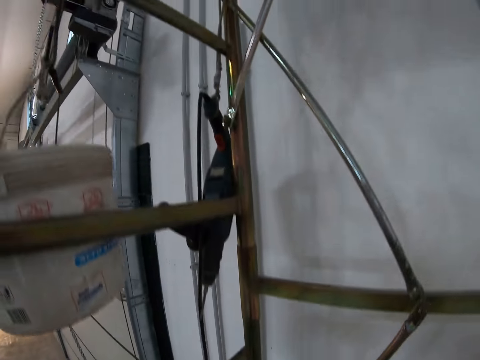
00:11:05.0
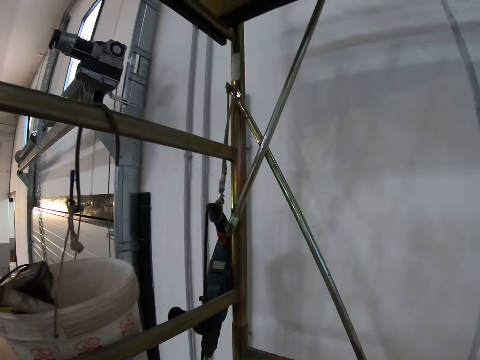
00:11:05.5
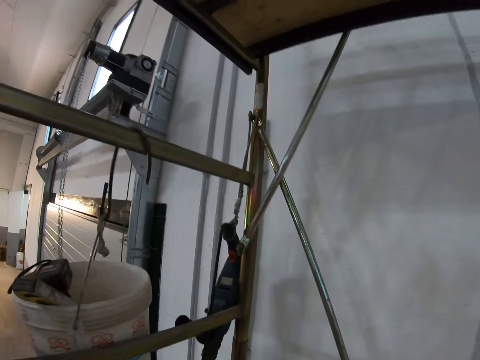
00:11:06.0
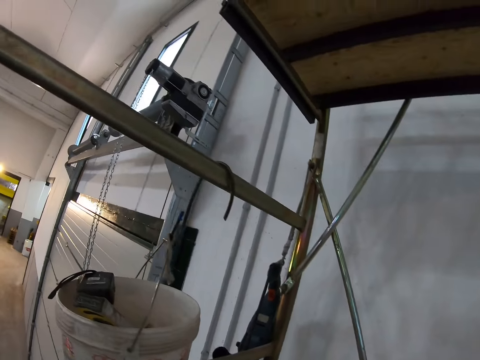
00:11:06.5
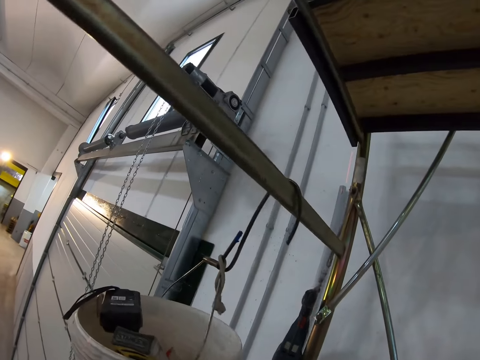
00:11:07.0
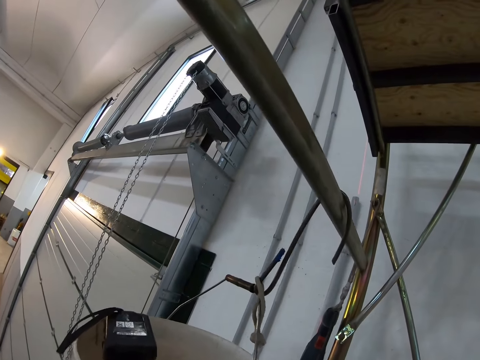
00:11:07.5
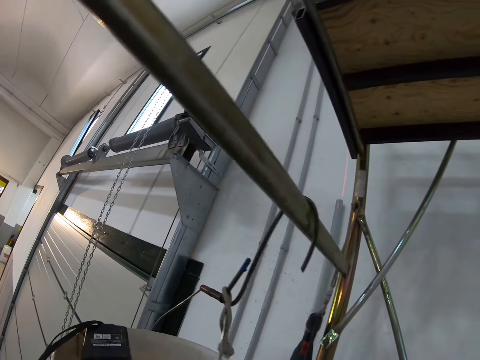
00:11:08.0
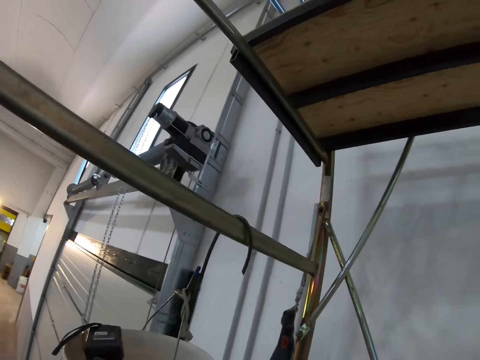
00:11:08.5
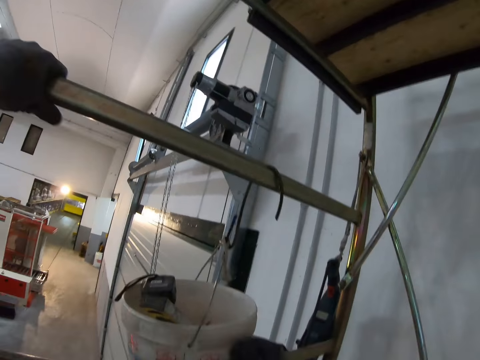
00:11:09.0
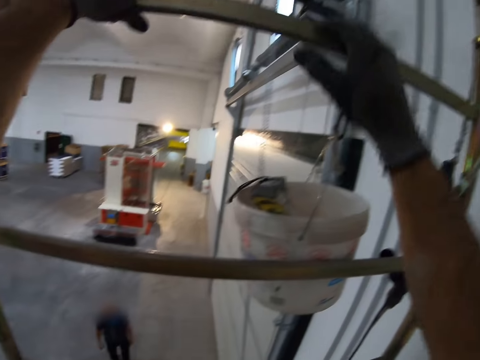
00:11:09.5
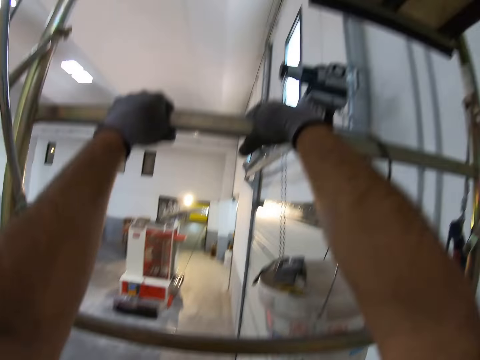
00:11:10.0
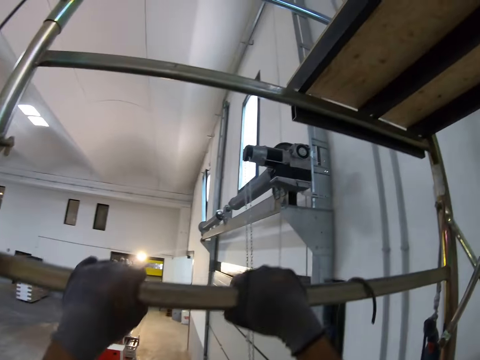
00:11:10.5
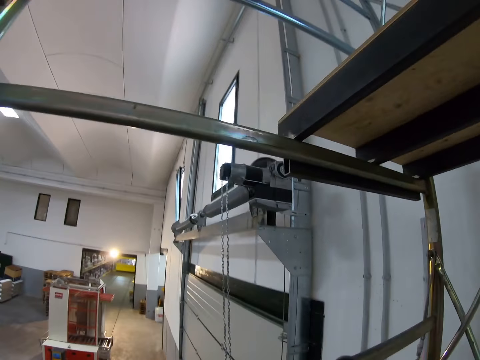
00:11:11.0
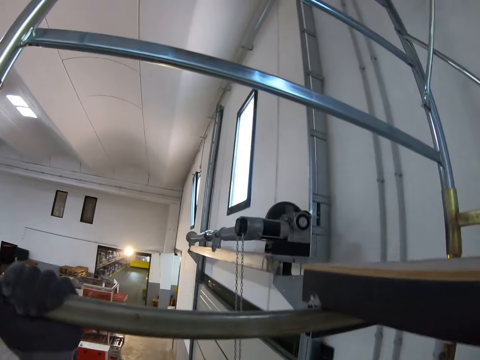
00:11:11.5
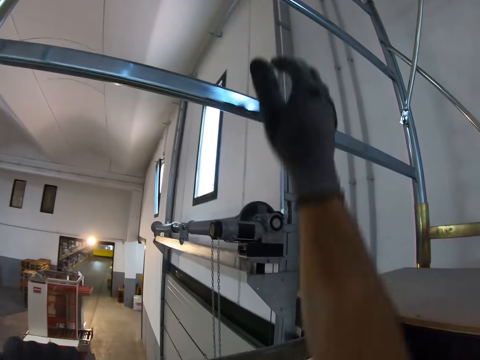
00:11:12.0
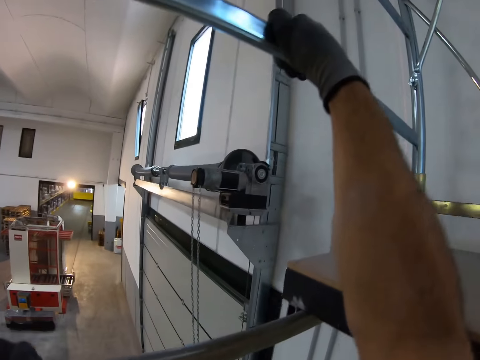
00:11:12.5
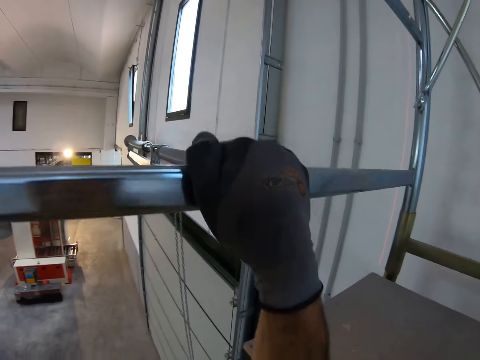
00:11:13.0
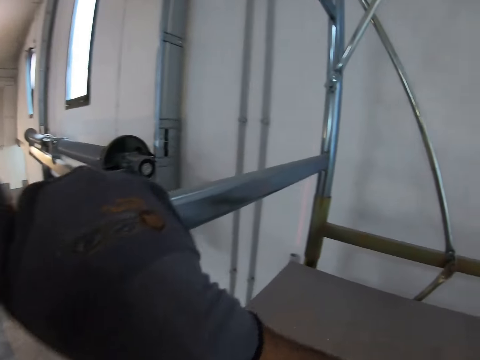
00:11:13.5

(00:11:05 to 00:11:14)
The camera wearer looks around the wall. They climb up. They climb up the ladder.

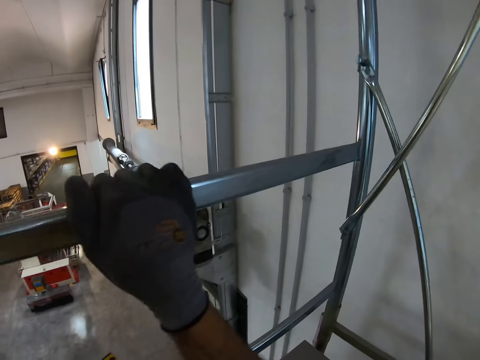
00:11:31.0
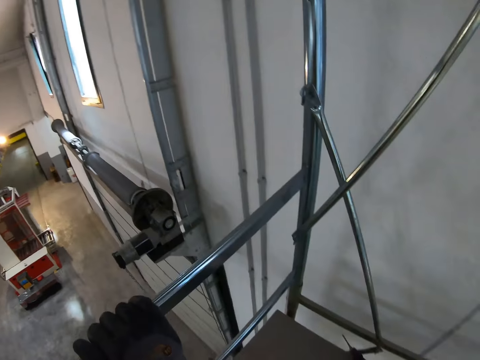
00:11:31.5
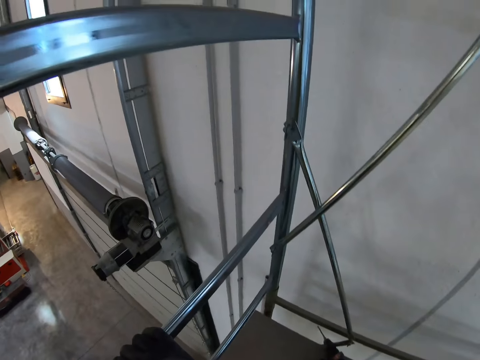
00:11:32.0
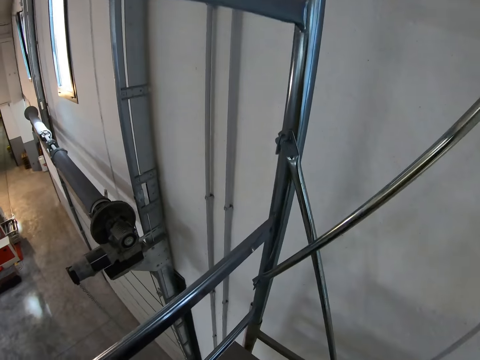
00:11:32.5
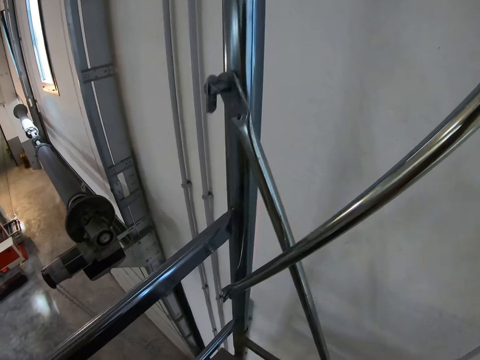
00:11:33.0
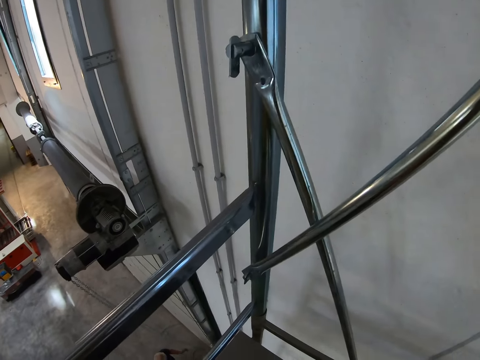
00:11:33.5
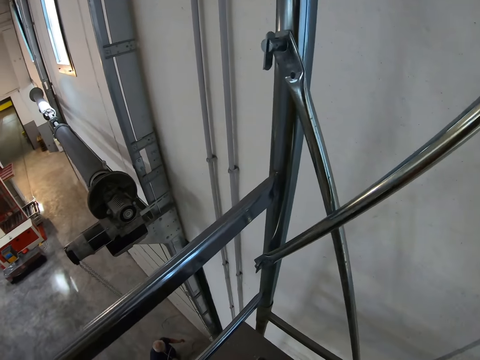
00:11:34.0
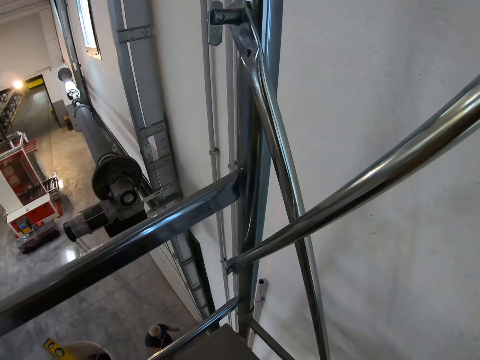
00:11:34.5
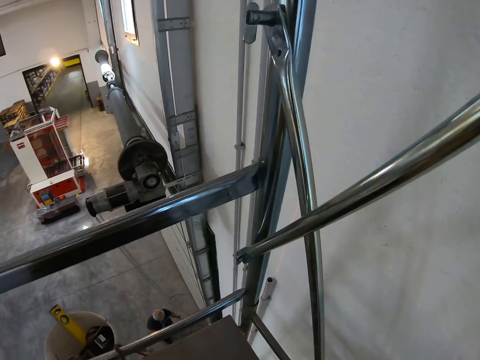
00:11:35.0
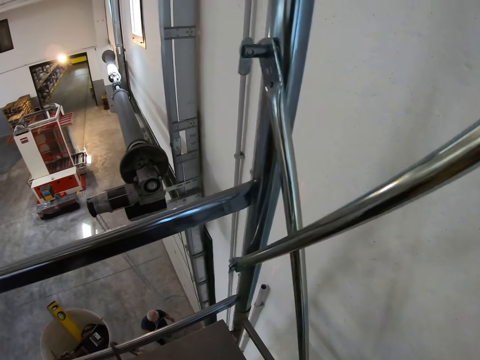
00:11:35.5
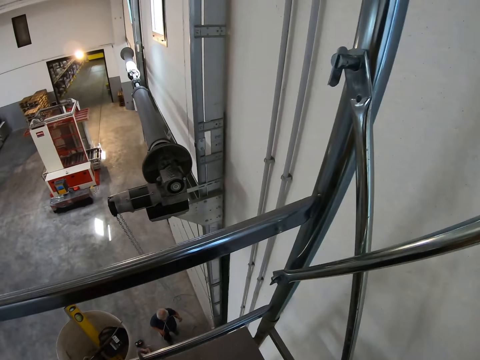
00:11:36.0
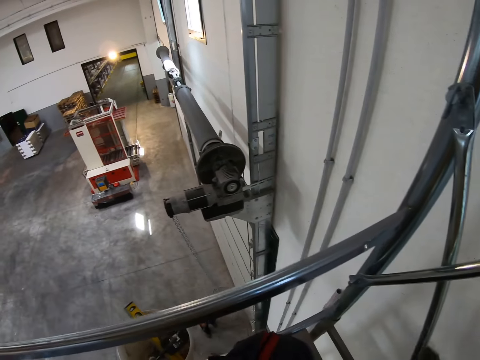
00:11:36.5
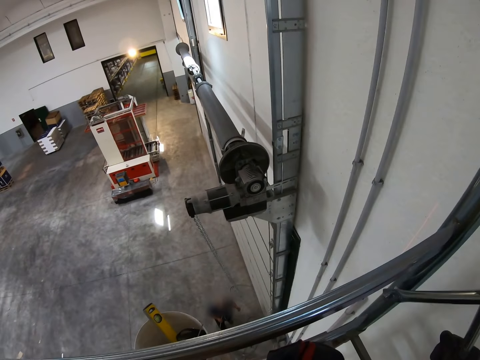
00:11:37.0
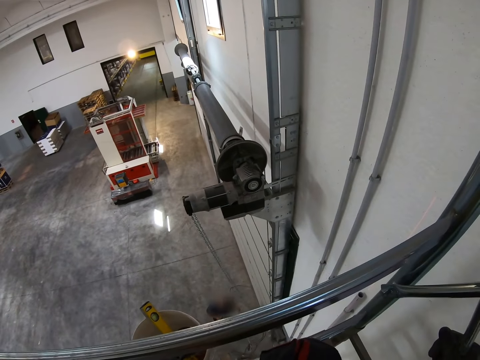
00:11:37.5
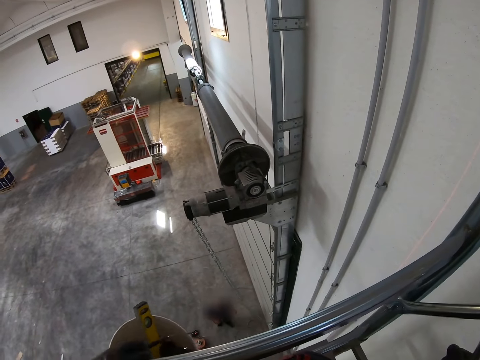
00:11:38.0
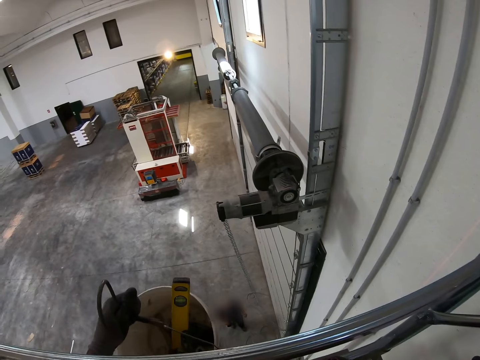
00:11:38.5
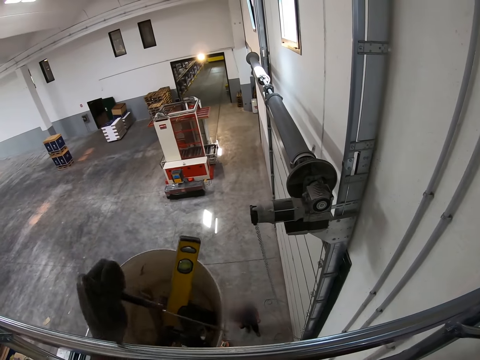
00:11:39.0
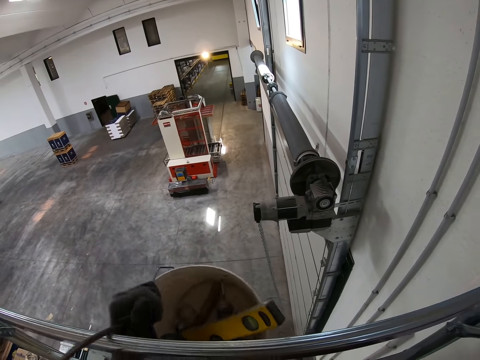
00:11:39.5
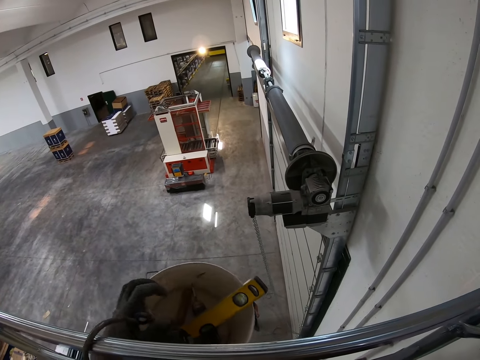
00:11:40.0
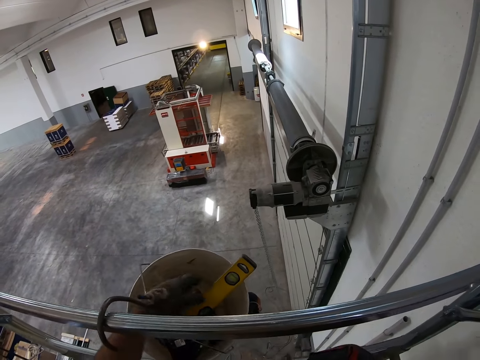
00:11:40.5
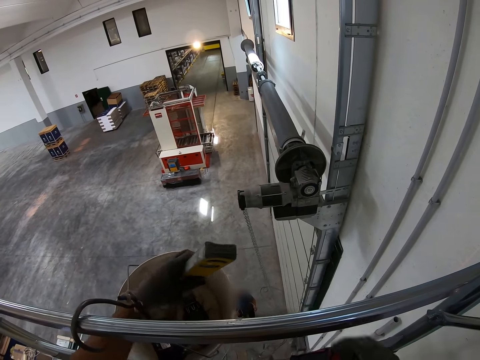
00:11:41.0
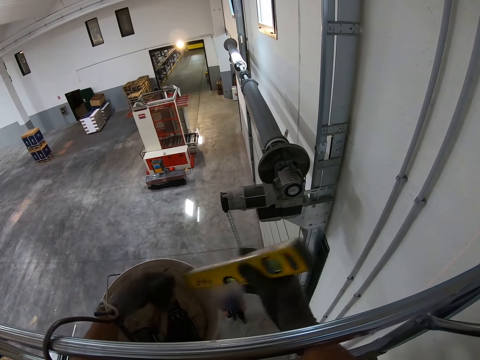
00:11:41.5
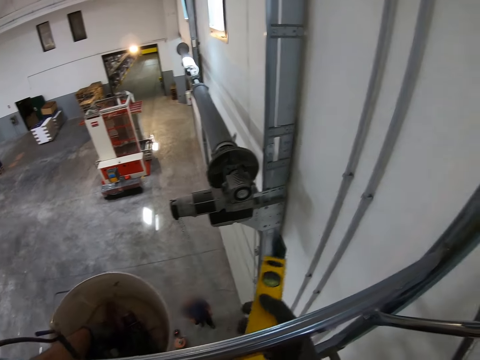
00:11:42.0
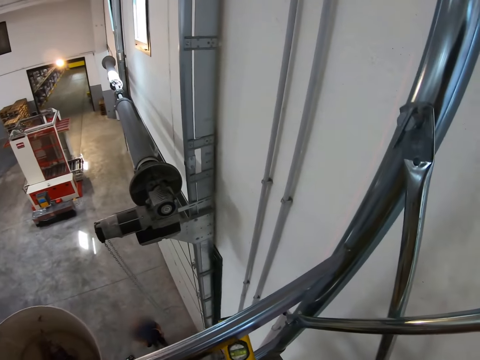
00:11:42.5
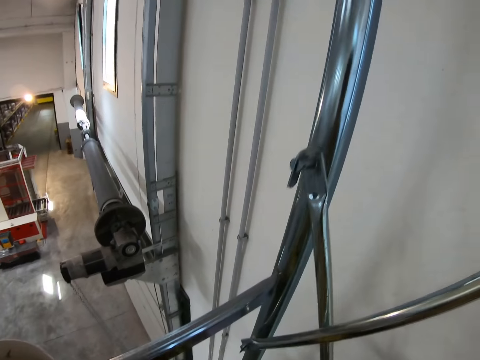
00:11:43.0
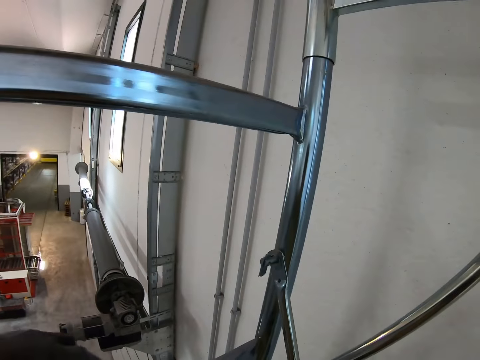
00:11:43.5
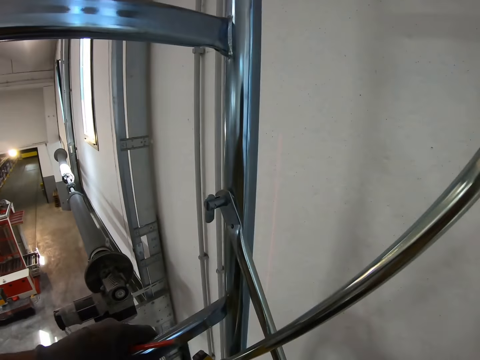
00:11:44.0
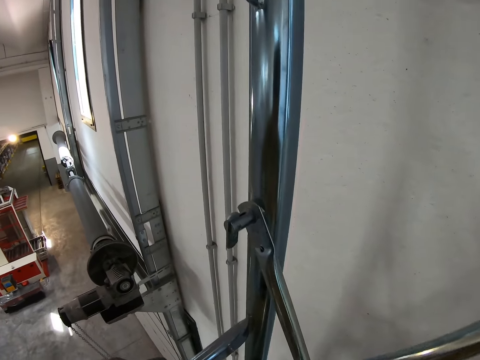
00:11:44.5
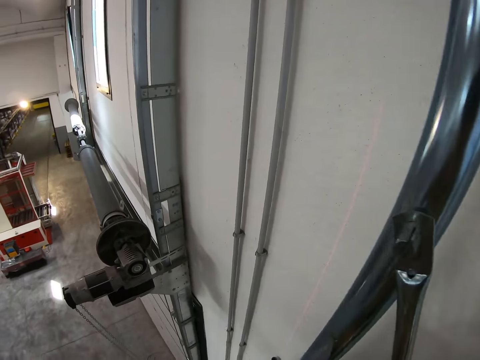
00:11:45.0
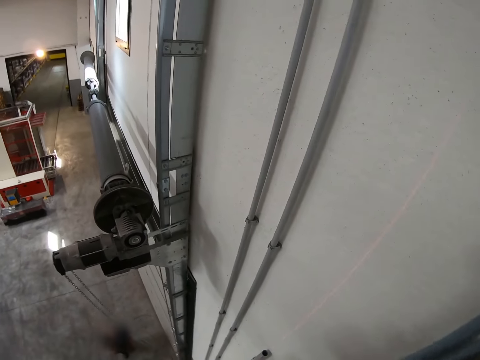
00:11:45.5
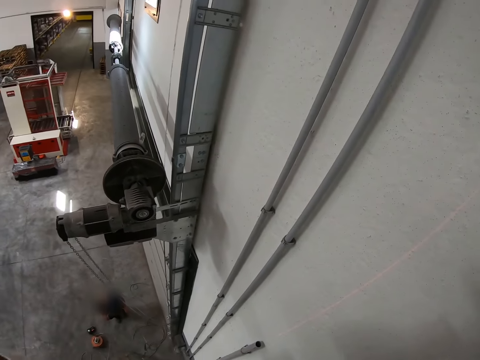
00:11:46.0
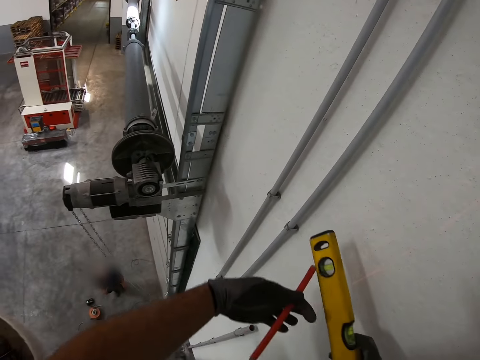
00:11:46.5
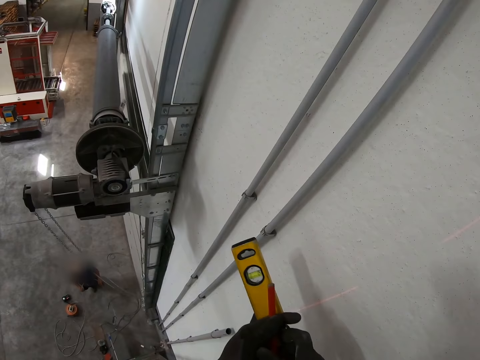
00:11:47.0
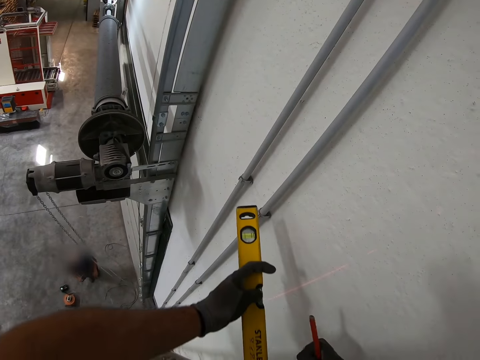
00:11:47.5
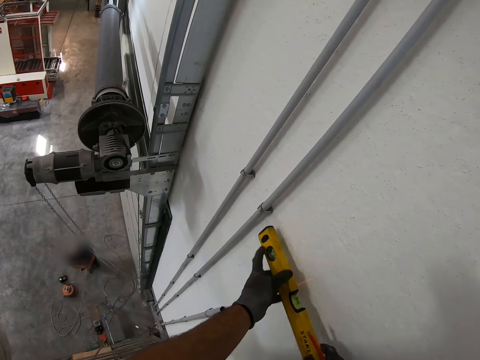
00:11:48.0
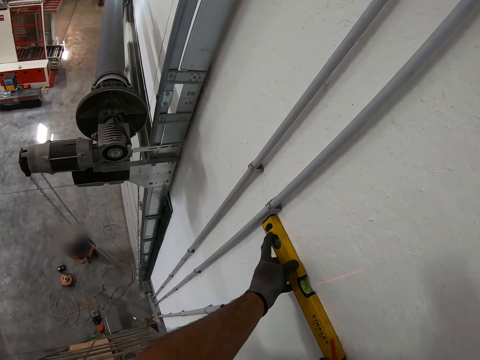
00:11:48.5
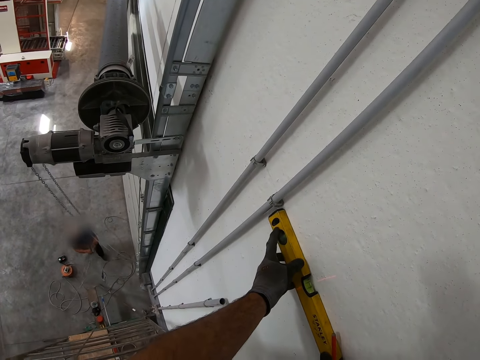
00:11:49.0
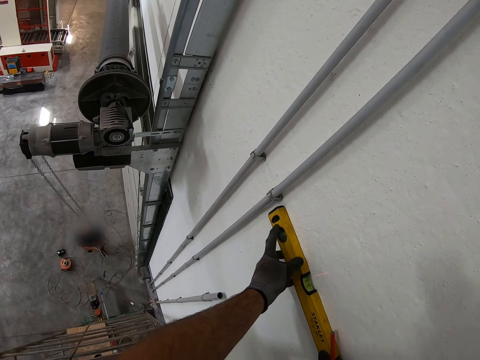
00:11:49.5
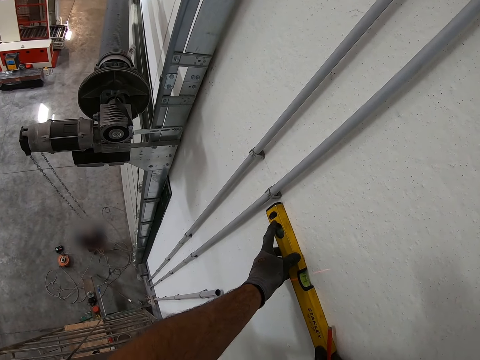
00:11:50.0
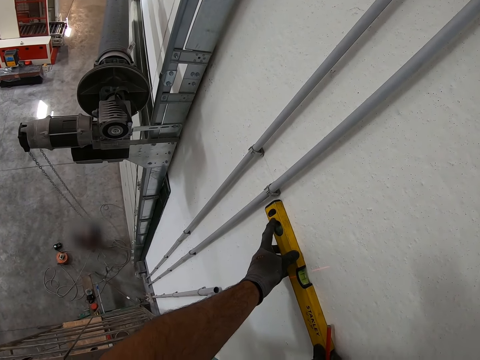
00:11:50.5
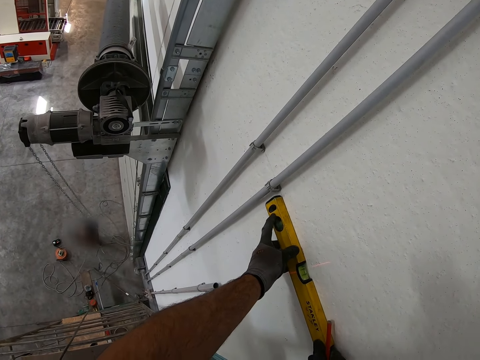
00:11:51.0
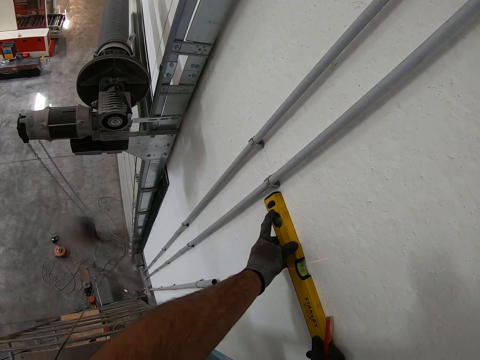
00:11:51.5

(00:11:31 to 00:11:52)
The camera wearer climbs up the ladder. He looks at a man. He lifts a bucket. He hooks the bucket on a ladder step. He lifts a water gauge or spirit level from the bucket. He places the water gauge on his right hand. He measures the wall with the spirit level. He places the water gauge on the wall. He adjusts the water gauge on the wall.
